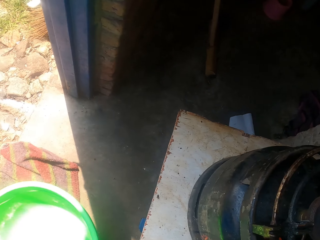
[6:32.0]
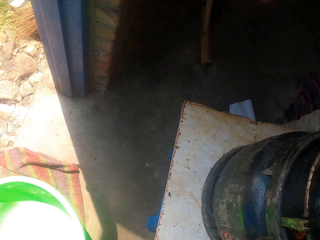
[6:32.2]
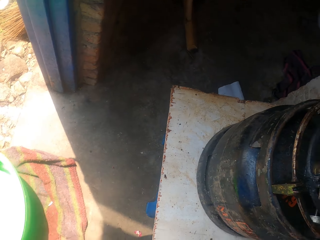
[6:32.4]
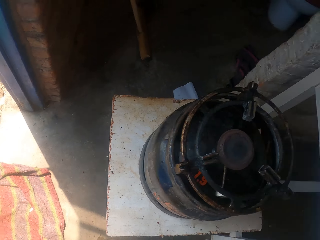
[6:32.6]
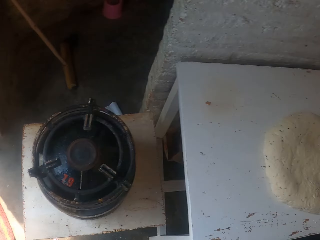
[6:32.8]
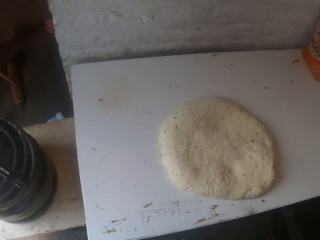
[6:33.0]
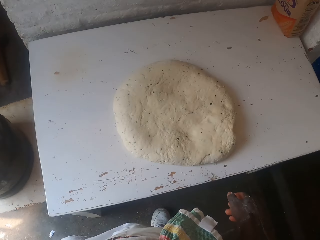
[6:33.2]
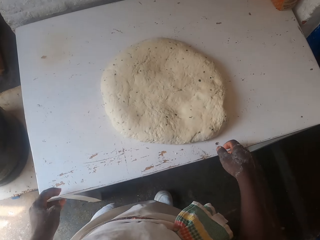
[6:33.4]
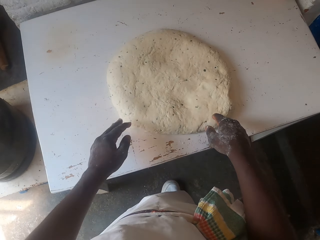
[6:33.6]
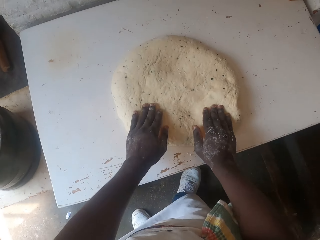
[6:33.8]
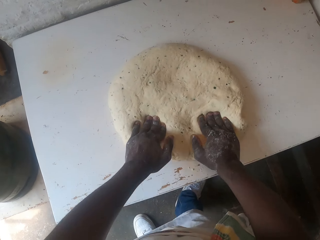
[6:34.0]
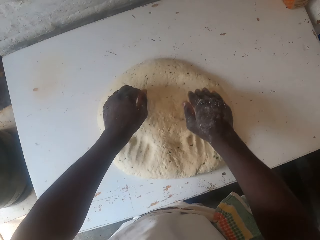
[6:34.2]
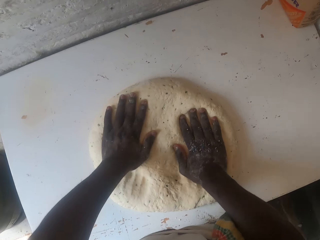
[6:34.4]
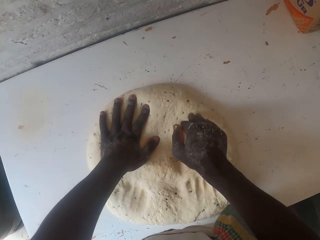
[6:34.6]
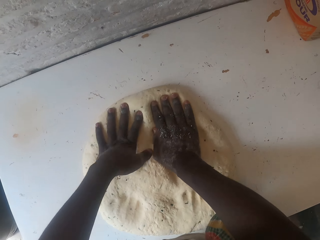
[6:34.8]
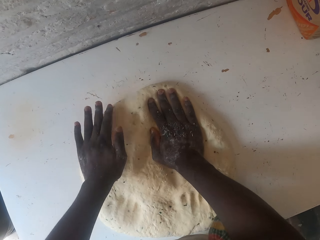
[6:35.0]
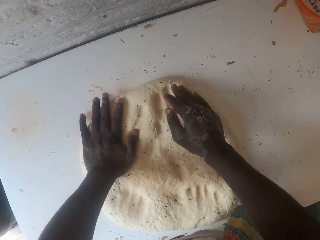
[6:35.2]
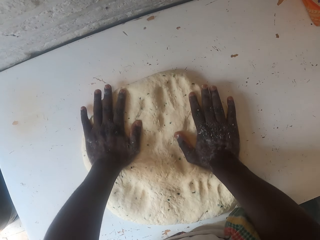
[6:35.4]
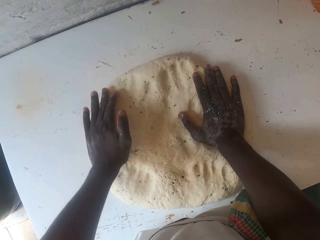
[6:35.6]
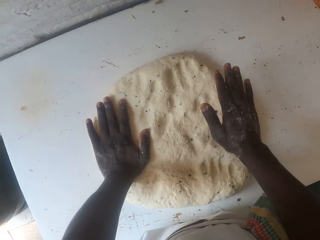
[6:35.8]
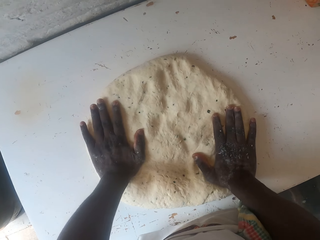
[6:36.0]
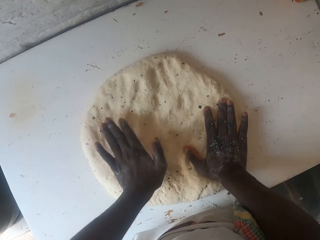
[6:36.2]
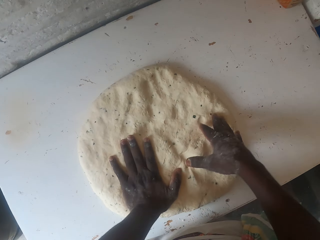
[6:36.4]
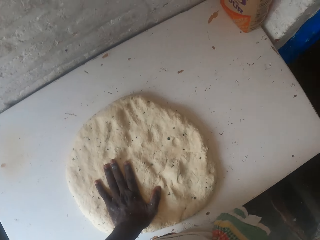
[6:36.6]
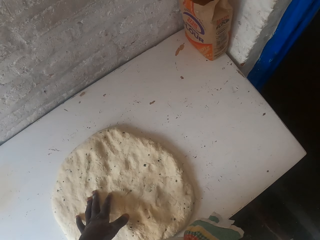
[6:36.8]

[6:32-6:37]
The camera wearer drops the basin on the floor. He presses the dough with his fingers. He kneads the dough on the table.
